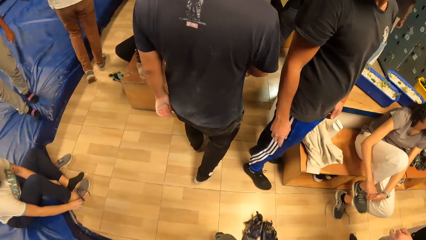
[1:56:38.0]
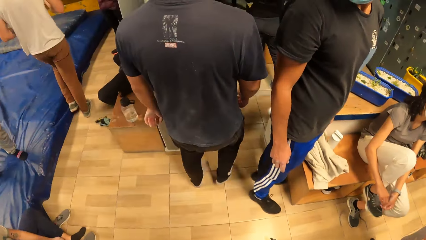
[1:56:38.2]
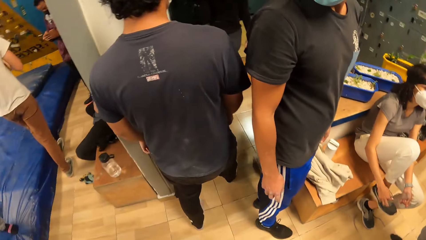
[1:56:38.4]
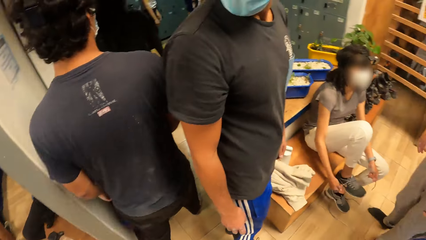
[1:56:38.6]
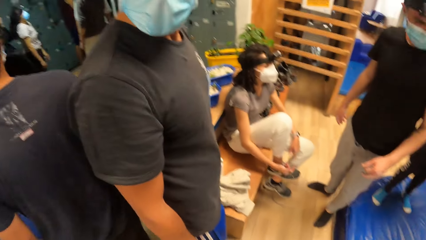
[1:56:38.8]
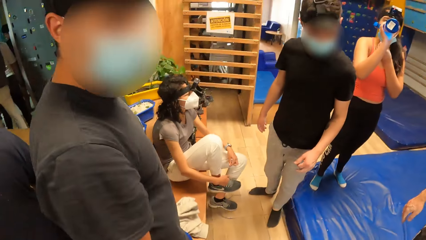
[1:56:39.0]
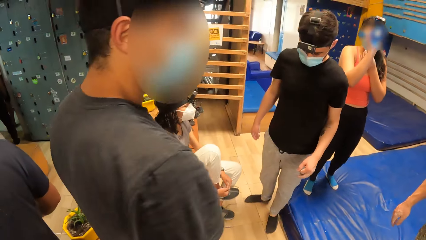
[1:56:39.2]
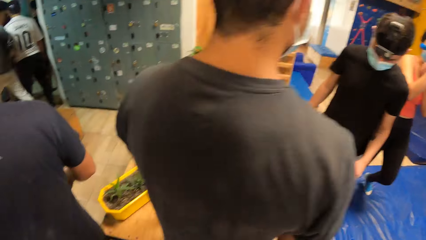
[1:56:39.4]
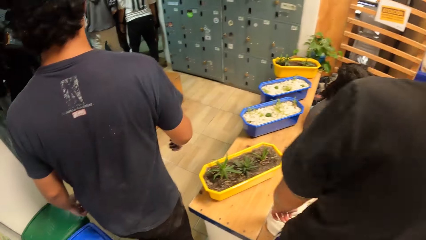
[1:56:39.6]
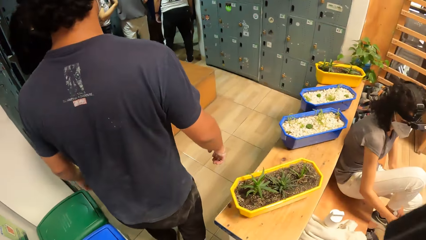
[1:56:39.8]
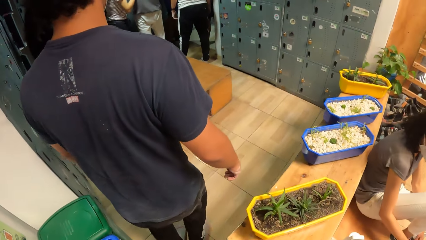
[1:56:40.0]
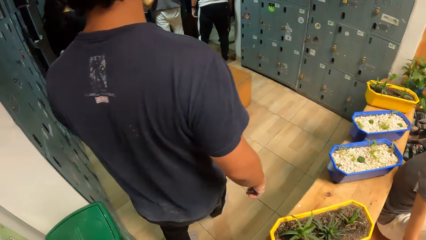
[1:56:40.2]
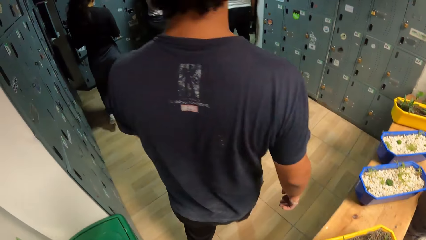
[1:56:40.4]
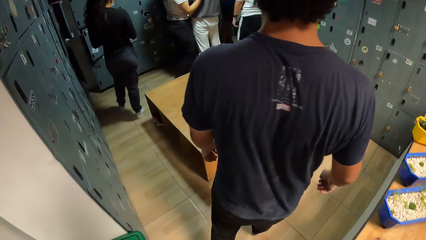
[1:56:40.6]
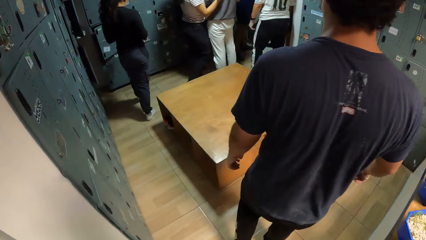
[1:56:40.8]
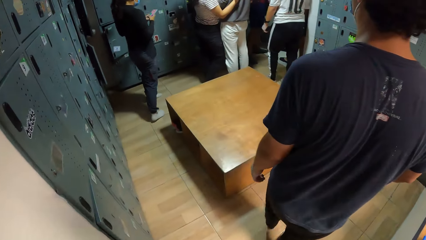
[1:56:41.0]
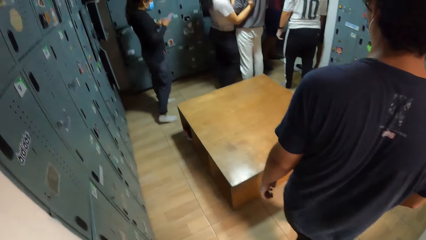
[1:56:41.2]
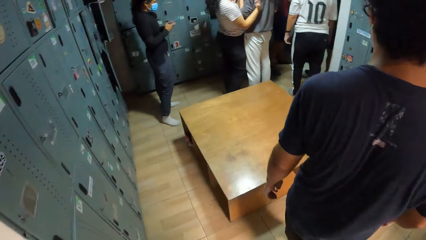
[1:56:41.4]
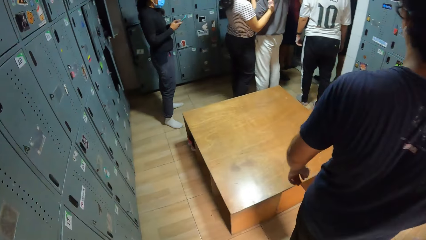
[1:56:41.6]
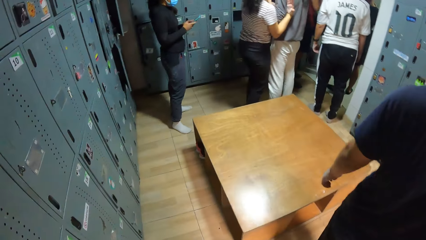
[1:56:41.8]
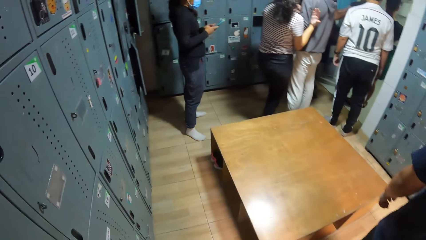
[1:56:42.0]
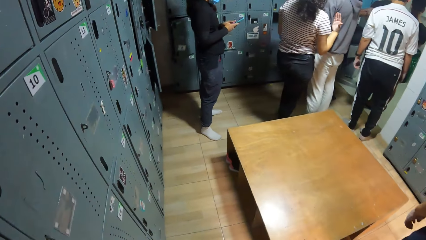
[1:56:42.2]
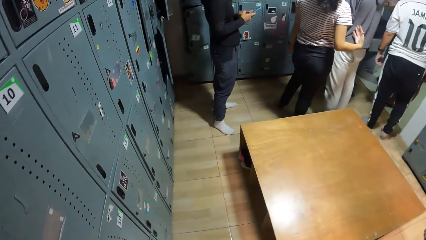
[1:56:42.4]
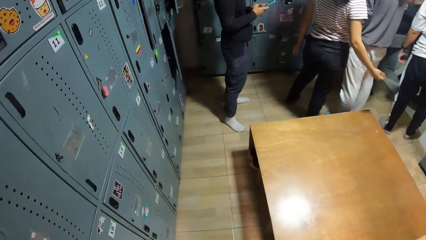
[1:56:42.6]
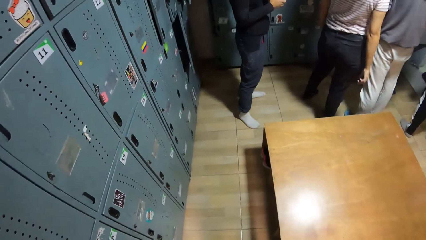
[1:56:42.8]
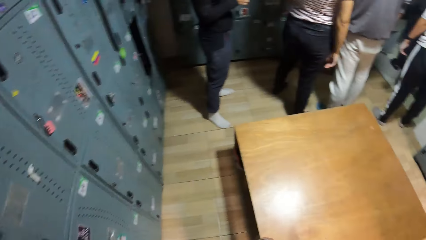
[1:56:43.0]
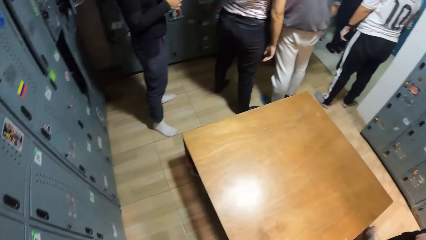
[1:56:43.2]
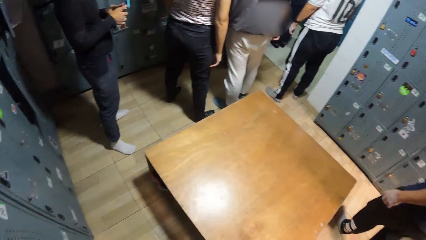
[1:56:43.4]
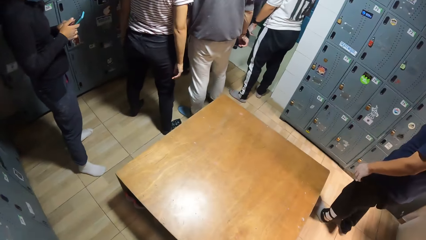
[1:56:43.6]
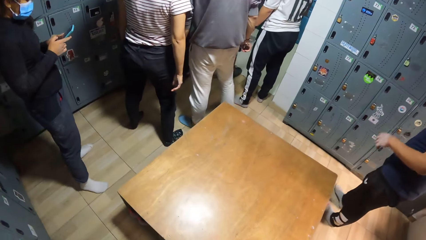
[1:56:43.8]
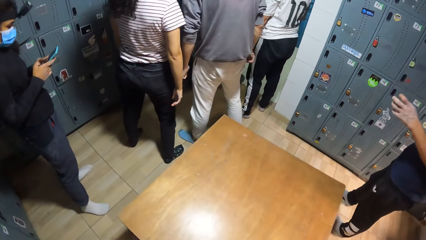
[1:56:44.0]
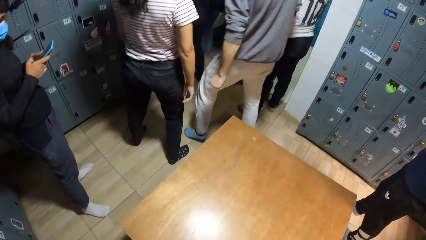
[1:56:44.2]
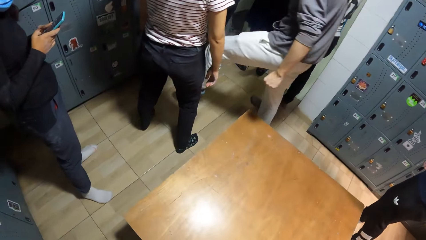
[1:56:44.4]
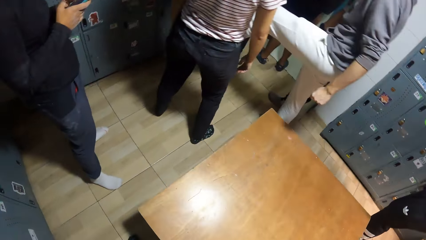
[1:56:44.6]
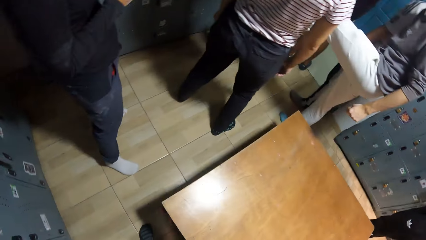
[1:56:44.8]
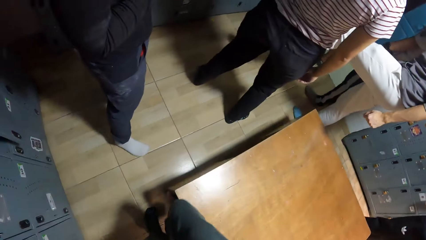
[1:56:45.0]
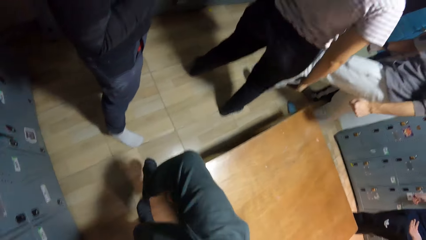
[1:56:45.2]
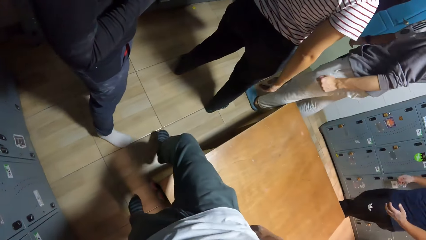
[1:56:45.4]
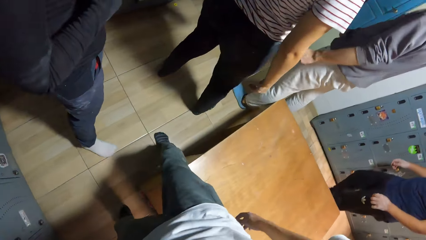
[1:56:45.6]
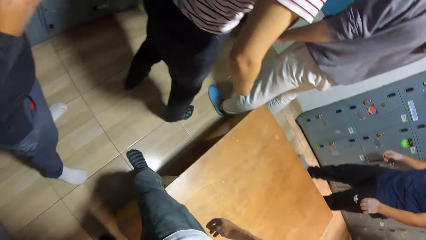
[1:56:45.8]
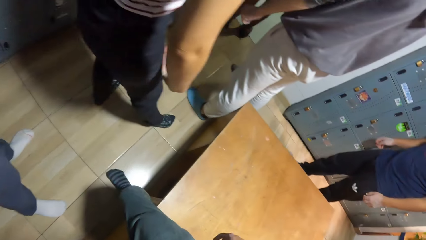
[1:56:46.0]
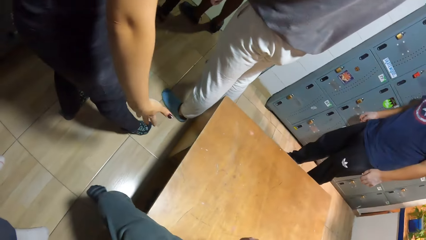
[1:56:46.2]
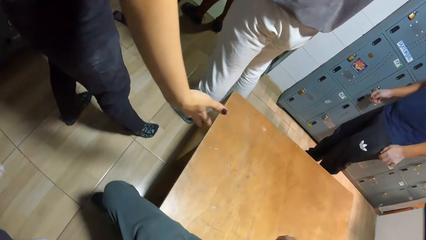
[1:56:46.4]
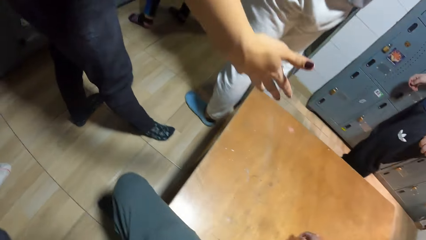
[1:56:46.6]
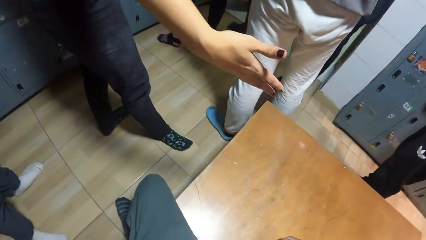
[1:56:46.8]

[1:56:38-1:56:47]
The camera wearer sits on the table. They lie on the table in the locker room.

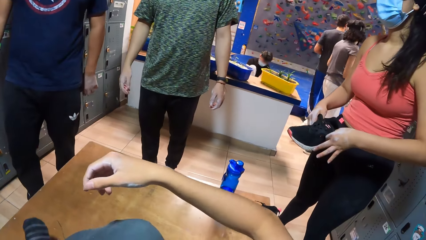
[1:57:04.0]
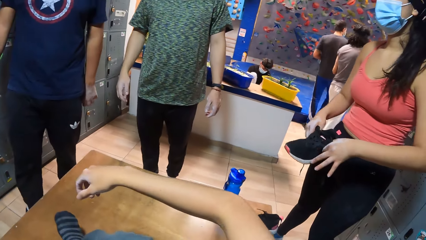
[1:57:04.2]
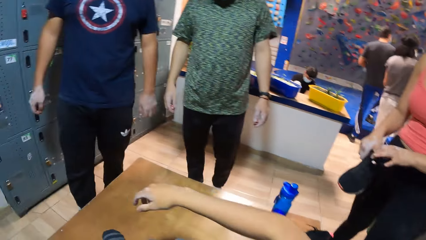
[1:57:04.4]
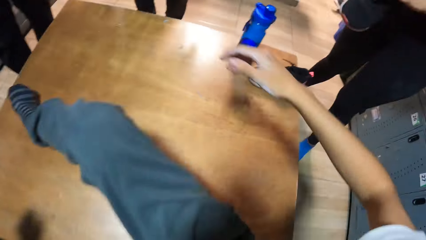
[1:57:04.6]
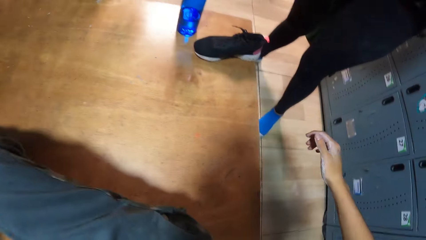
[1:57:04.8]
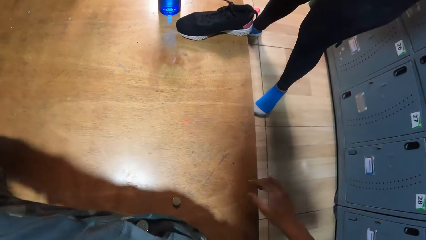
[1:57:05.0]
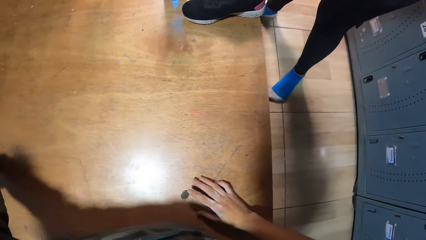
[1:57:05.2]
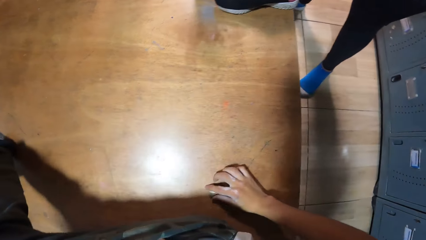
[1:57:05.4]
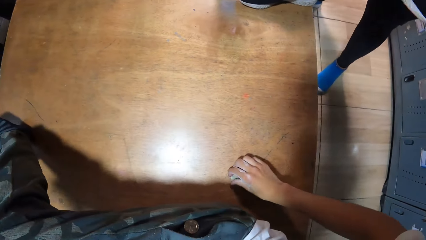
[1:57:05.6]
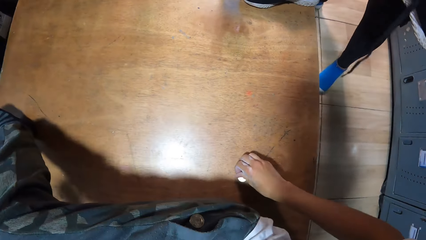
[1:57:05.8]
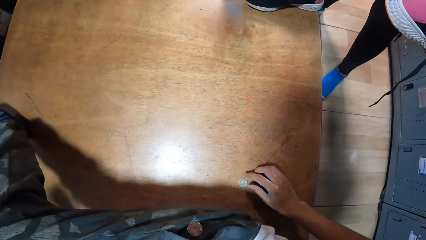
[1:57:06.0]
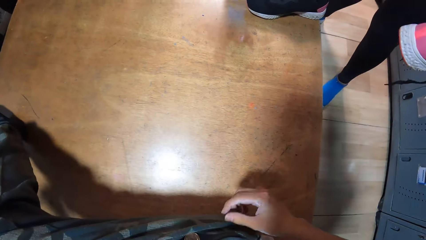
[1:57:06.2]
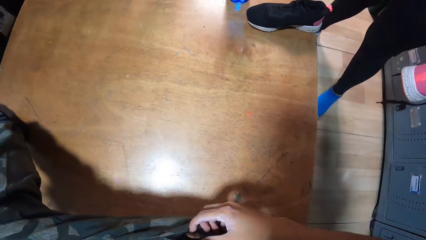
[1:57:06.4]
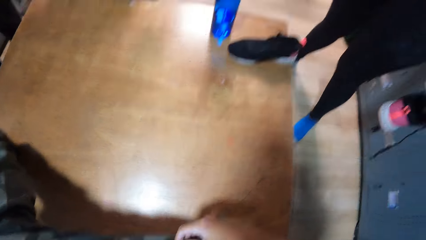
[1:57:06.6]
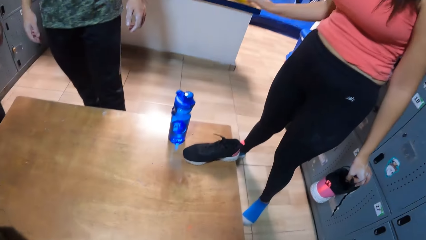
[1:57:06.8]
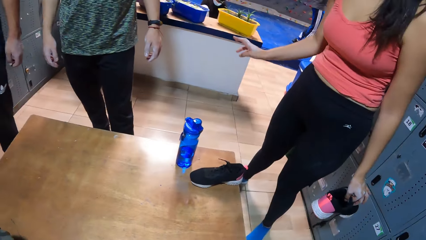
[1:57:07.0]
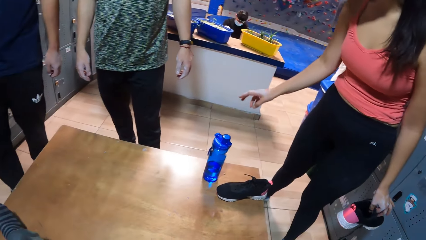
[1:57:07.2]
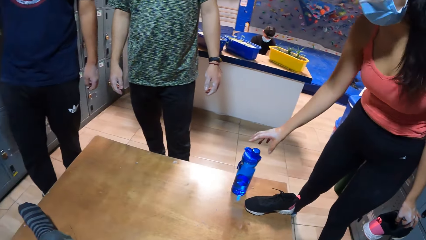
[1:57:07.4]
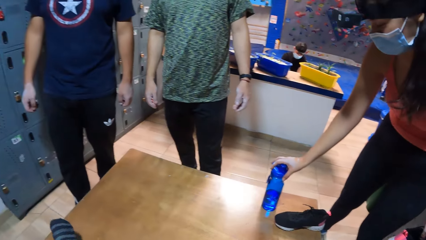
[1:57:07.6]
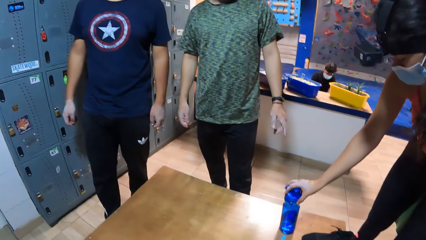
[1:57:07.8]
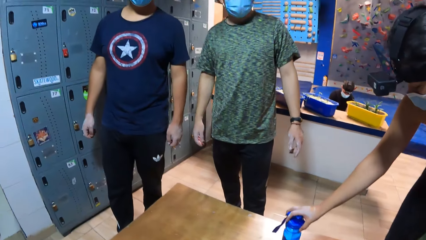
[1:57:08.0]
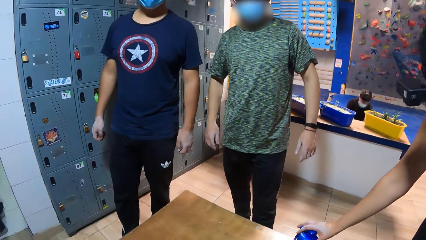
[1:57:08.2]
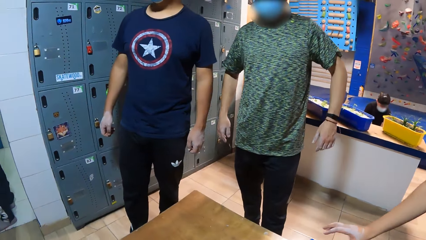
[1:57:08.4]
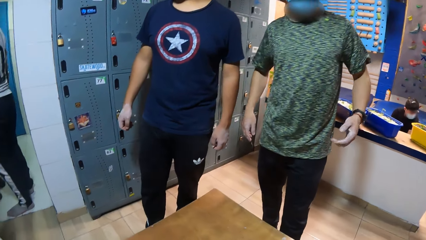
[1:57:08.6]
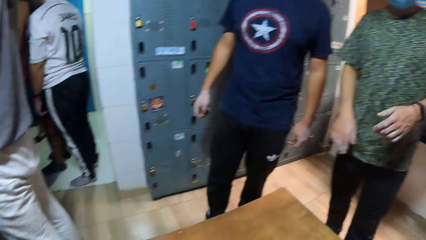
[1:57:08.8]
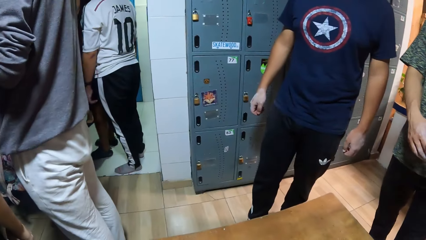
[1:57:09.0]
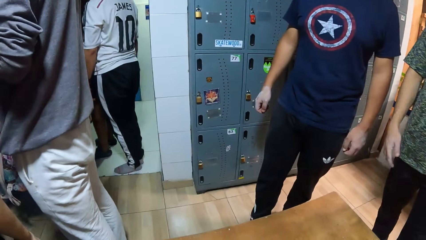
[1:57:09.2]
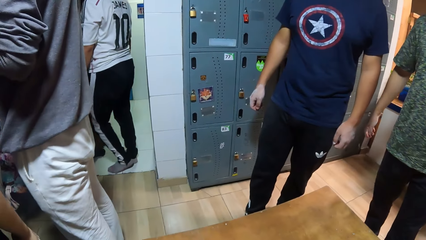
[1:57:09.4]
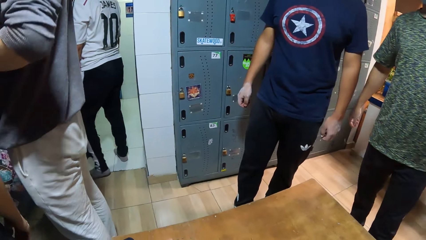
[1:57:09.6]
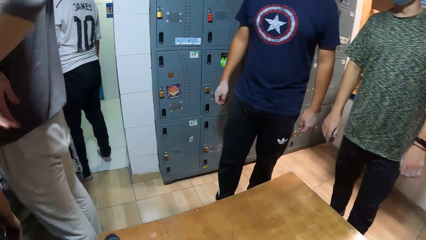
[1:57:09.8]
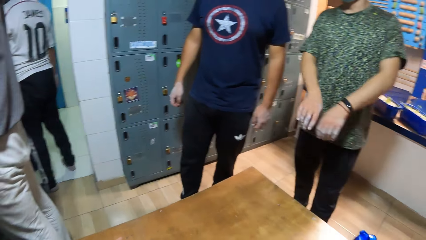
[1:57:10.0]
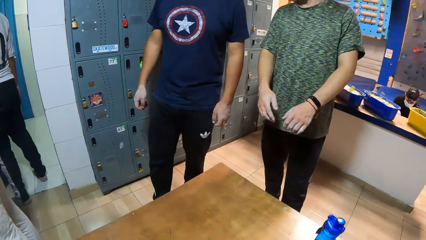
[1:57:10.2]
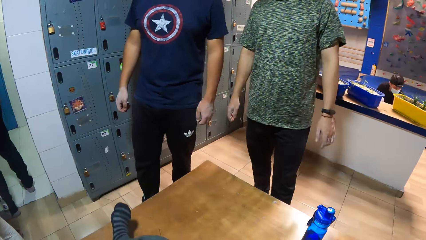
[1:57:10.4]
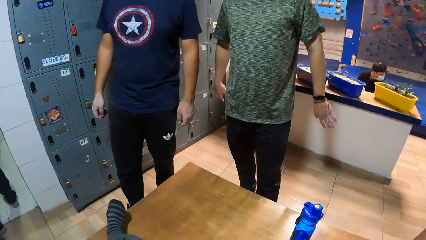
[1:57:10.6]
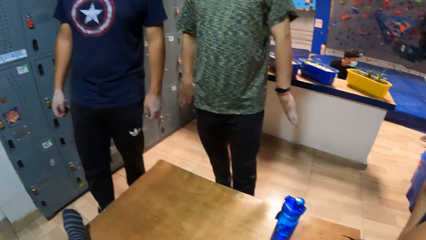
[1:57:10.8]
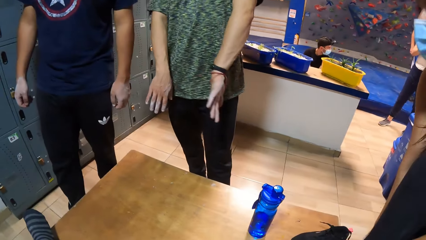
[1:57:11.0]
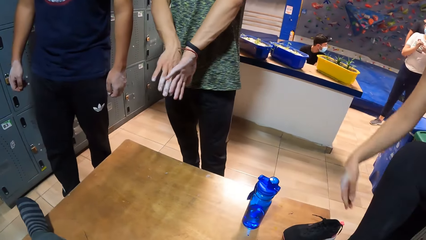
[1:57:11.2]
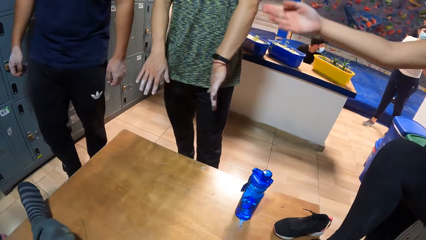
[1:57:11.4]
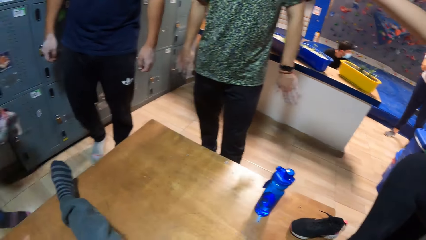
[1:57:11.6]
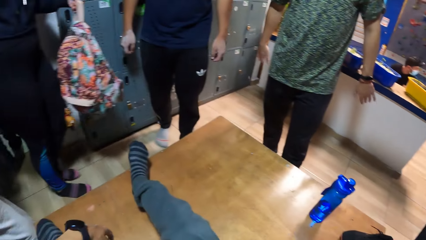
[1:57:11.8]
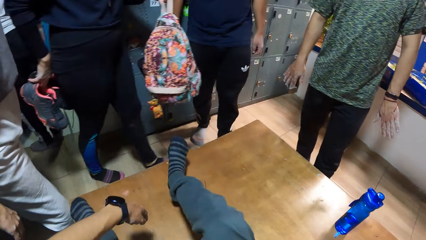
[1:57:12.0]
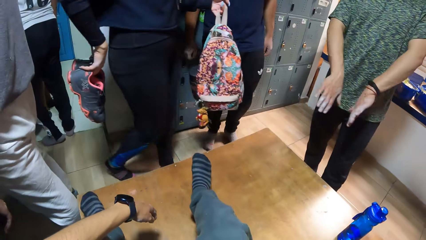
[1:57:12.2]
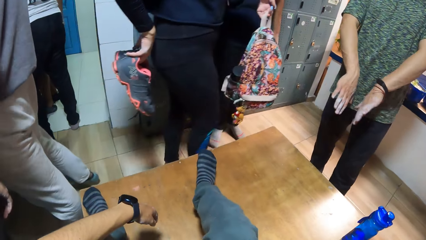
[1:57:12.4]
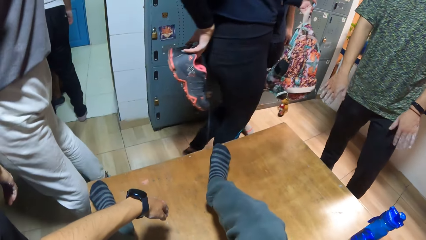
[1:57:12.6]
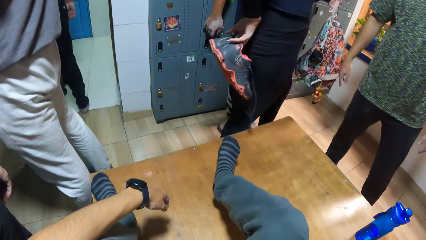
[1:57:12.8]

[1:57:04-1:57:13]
The camera wearer picks up a coin from the table with his right hand. He puts the coin in his pocket. The woman interacts with the man. The woman moves the water bottle on the table with her right hand. The camera wearer stretches the leg.
